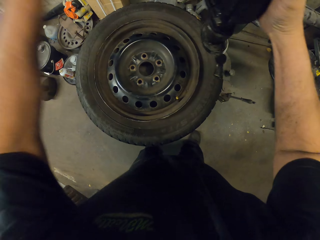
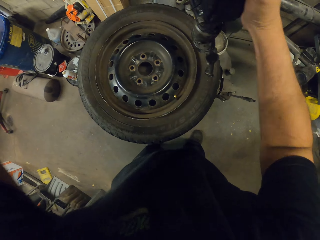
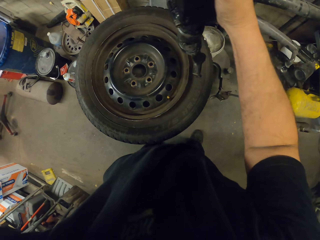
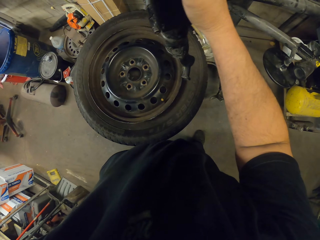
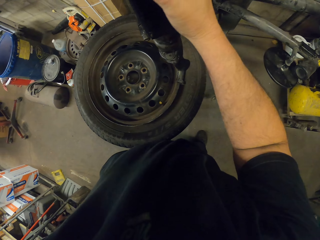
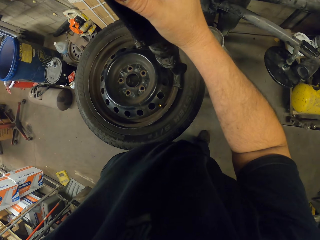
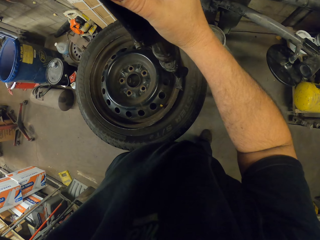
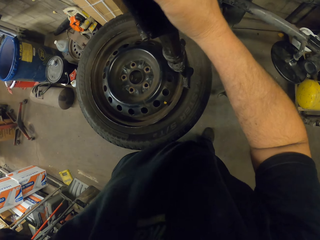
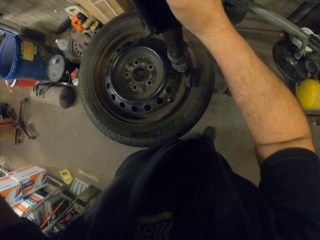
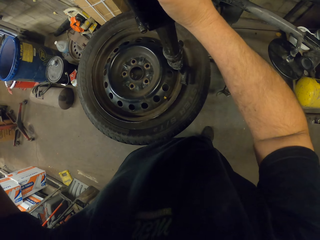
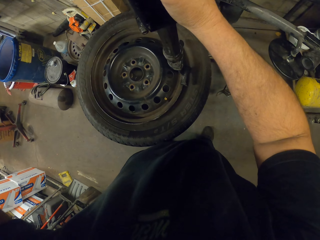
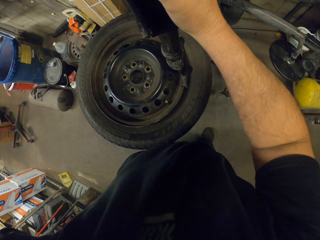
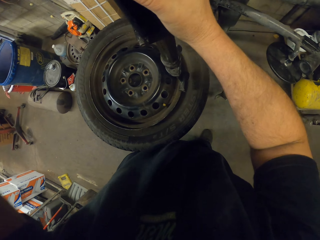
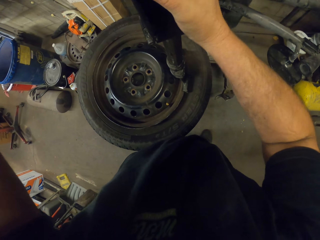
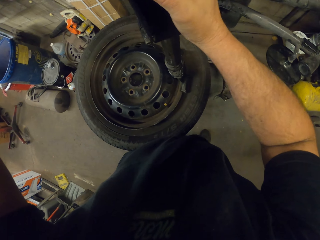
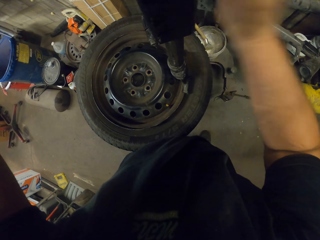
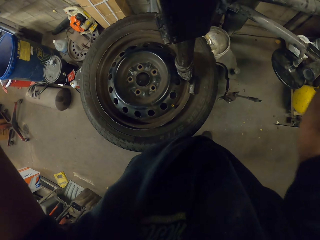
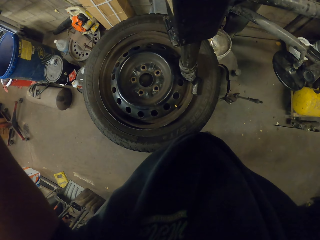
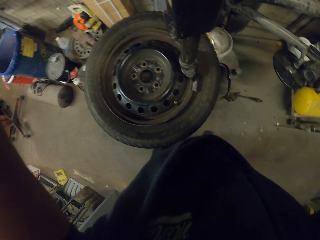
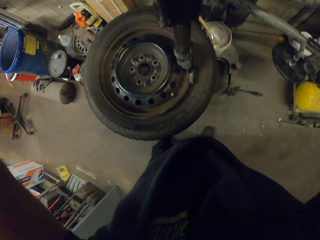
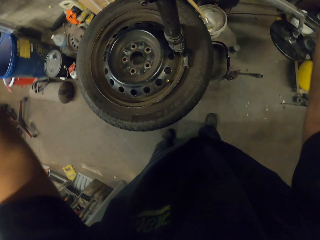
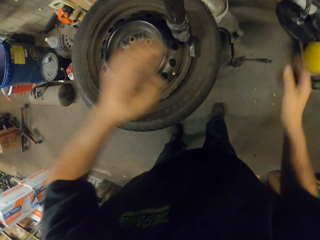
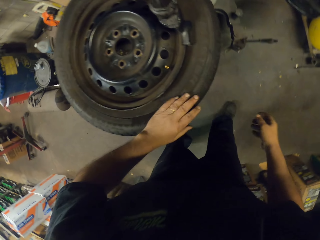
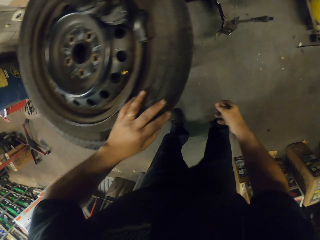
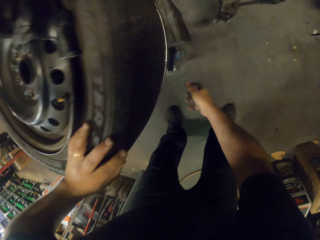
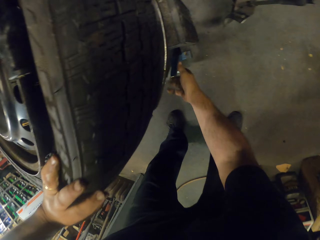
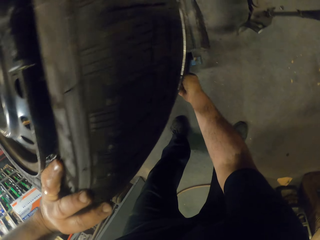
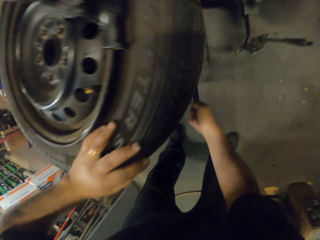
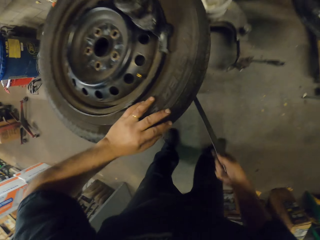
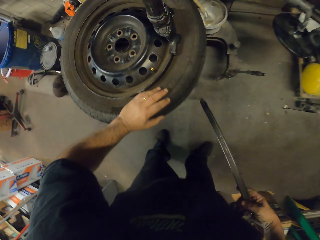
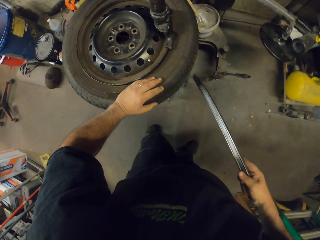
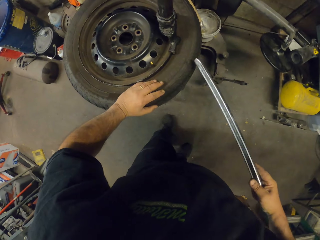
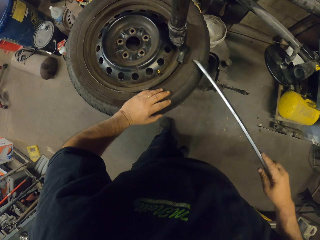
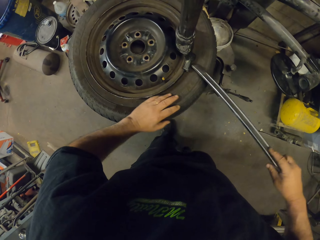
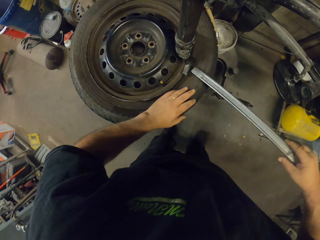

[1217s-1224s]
The camera wearer removes the wheel with a wheelrite pro. They press the wheel balancing machine on the wheel. They pick up a wrench or rim remover bar on the floor.

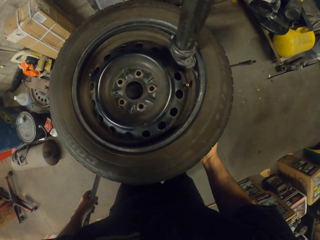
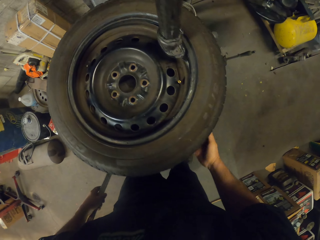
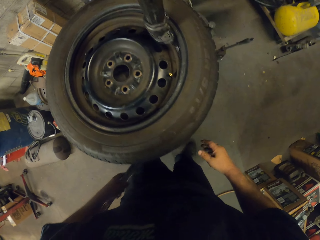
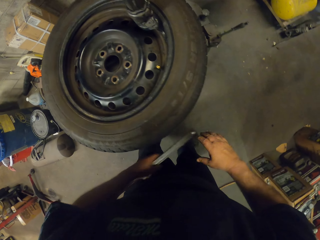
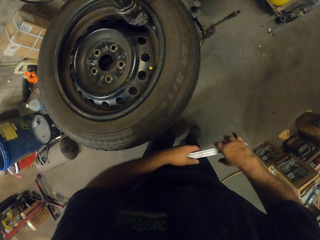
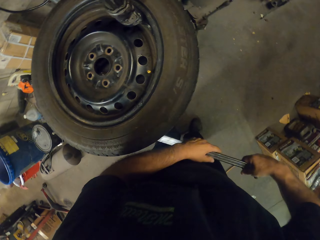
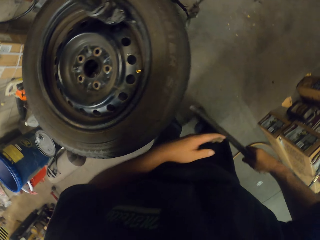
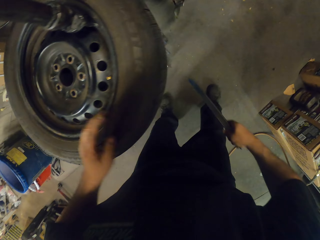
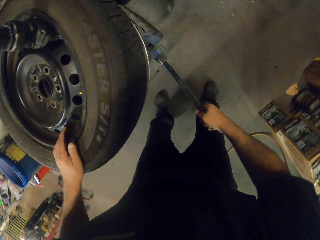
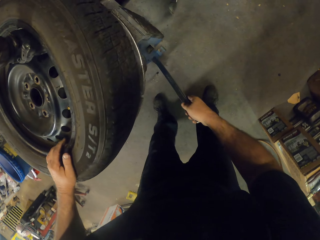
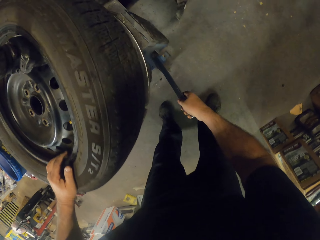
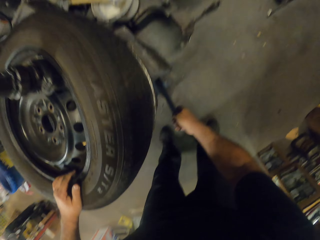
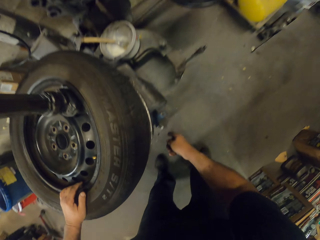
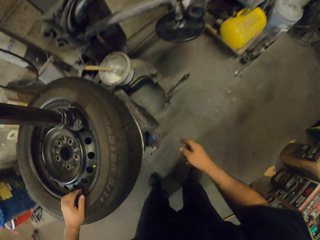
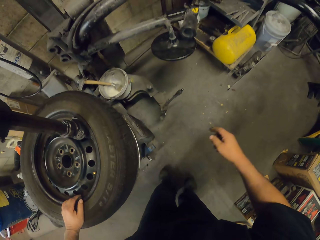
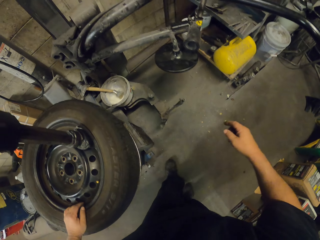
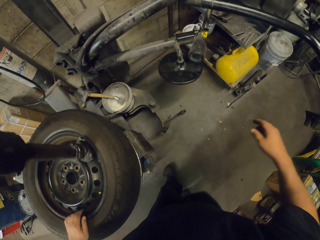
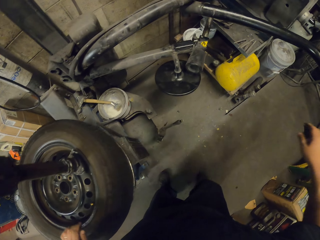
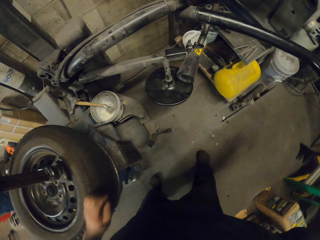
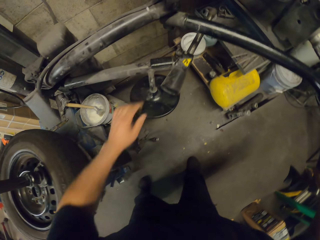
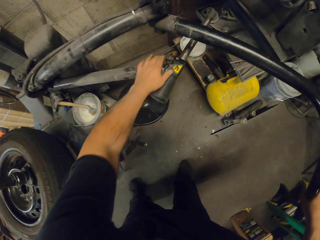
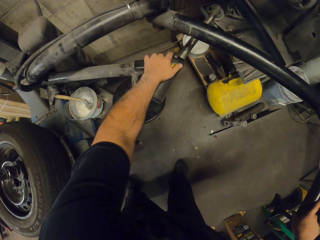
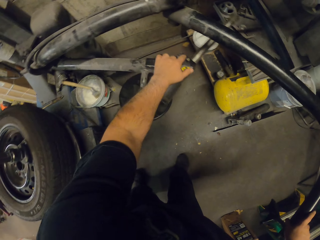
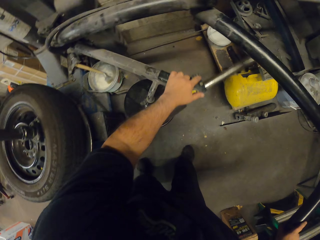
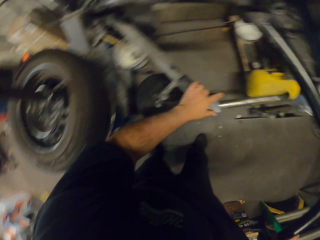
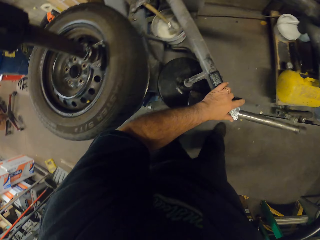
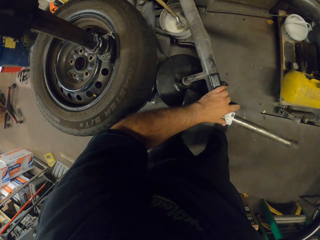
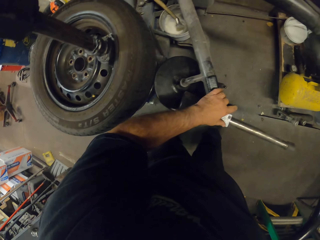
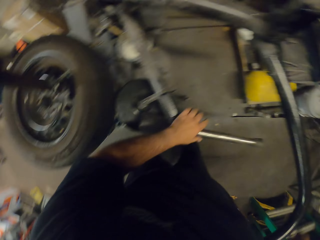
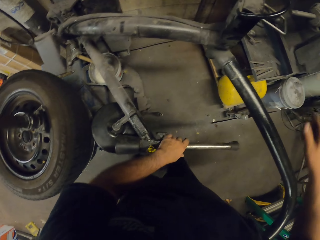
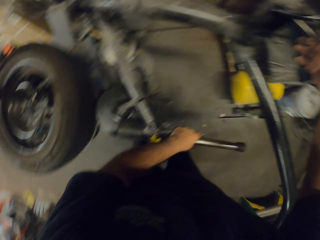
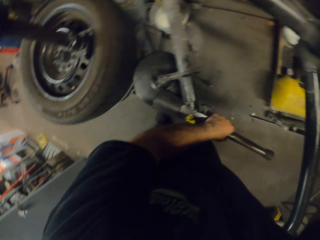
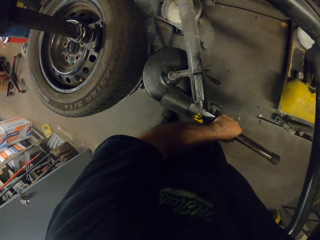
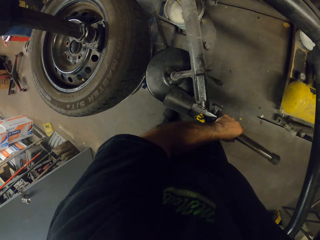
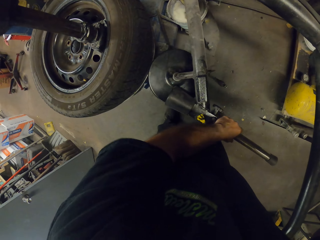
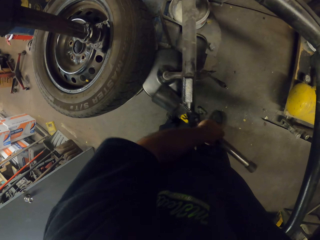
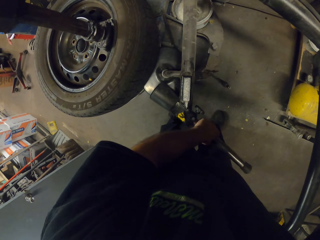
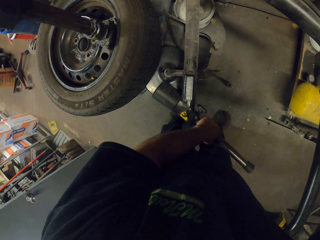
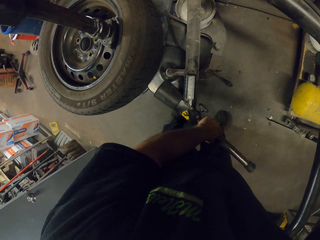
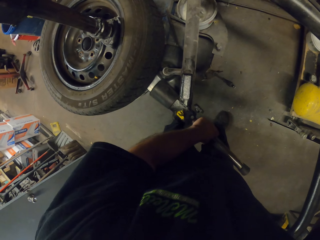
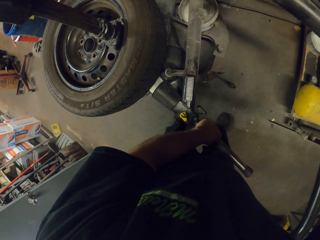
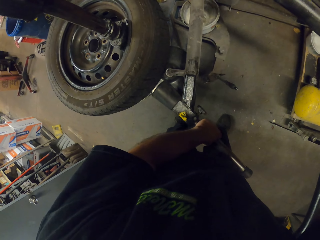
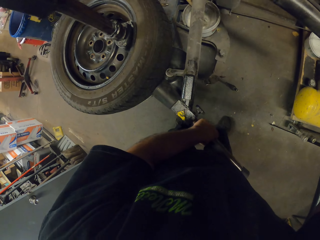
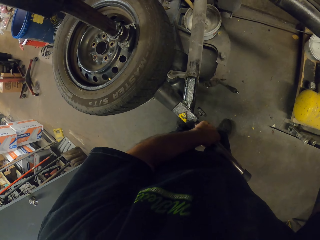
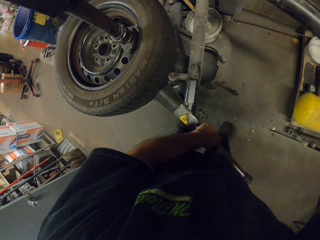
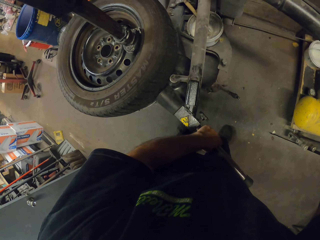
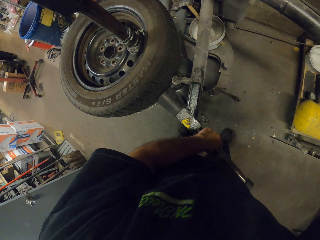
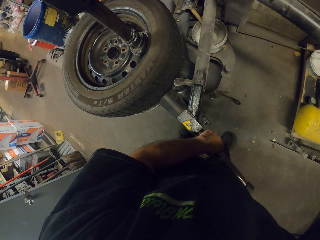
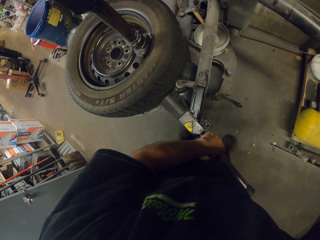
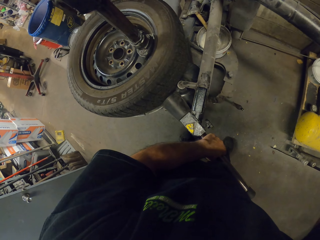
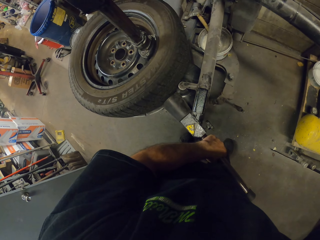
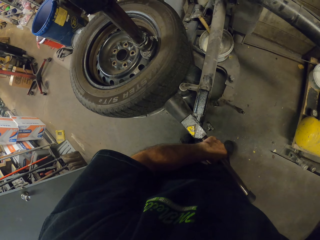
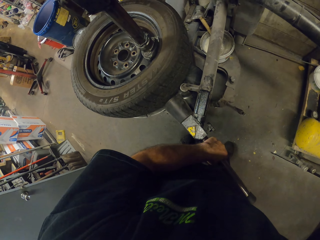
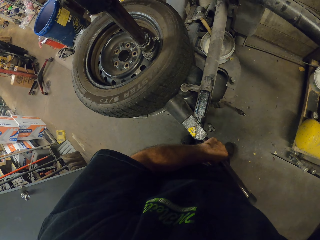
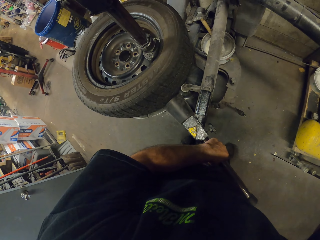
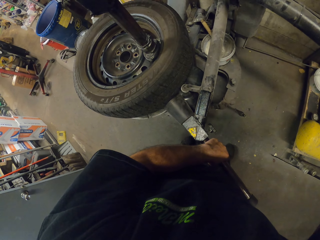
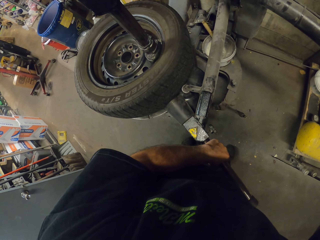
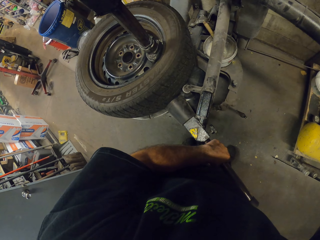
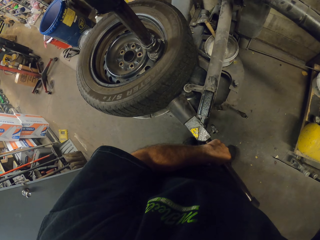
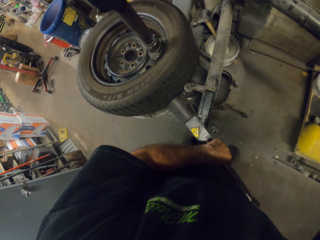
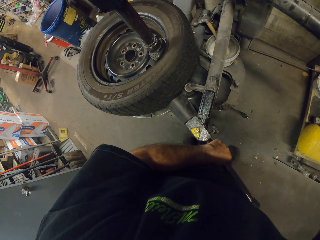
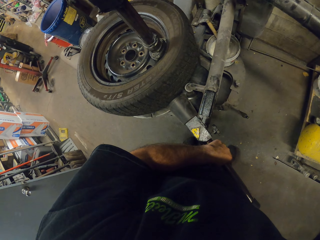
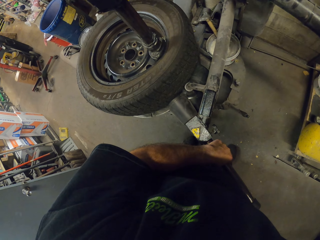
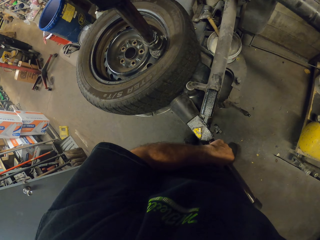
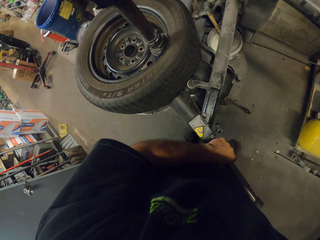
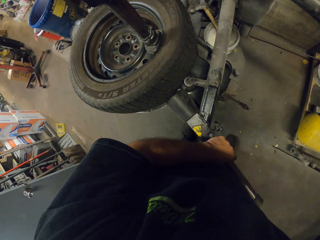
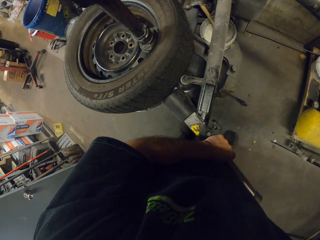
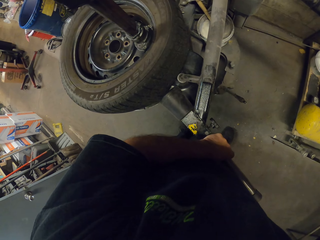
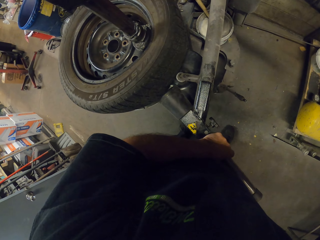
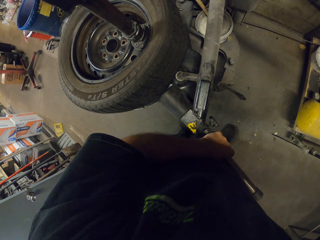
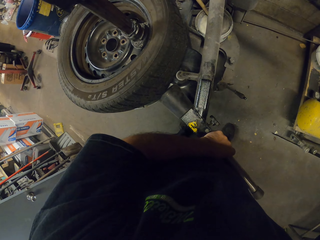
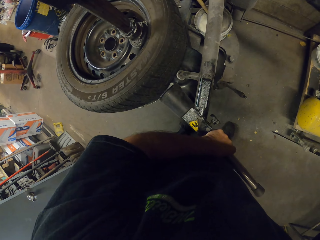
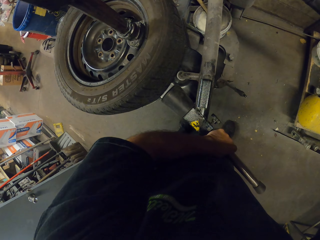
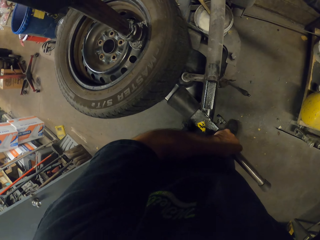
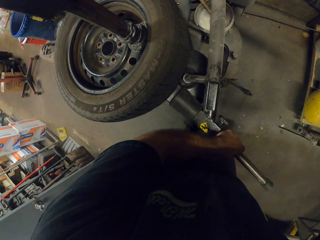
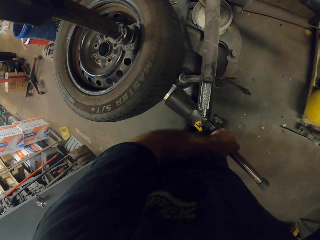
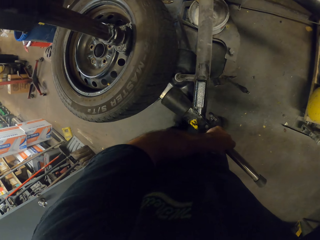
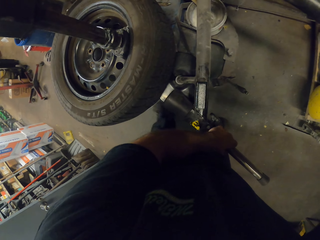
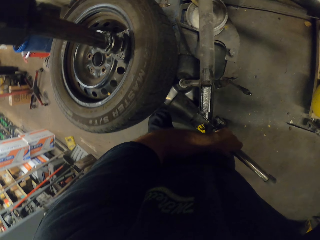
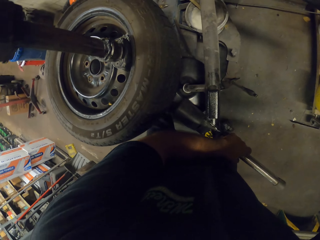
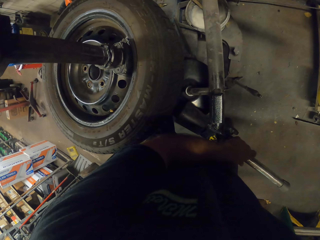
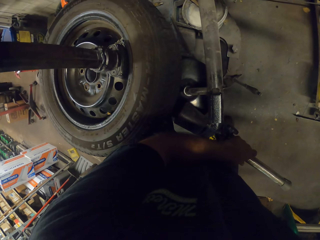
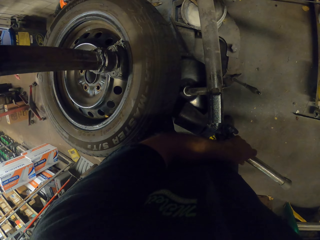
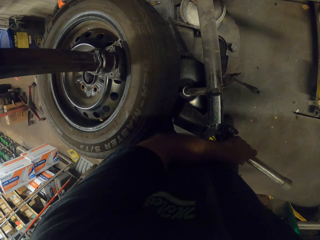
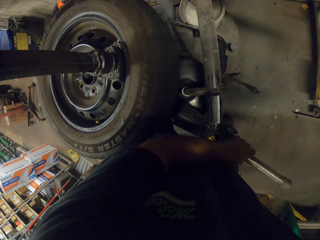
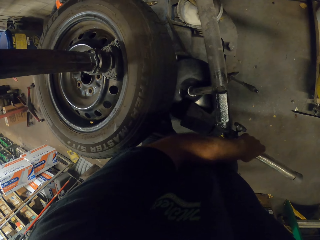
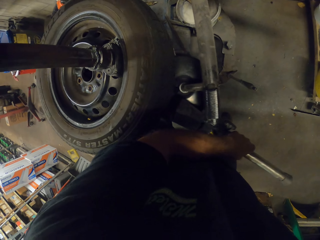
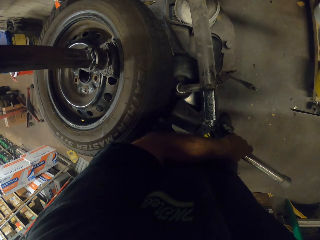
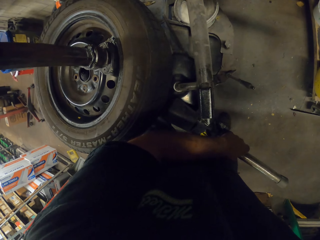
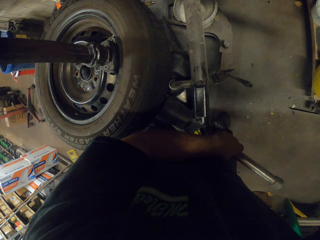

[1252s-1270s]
The camera wearer puts the wrench on the floor. They align the wheel balancing machine on the wheel. They continue to remove the rim. They lift the wheel on the rim.
